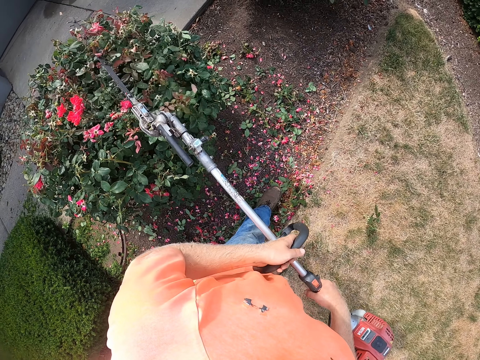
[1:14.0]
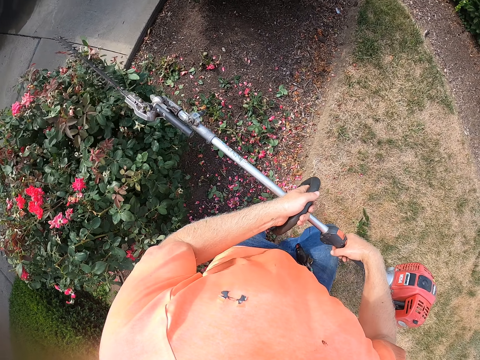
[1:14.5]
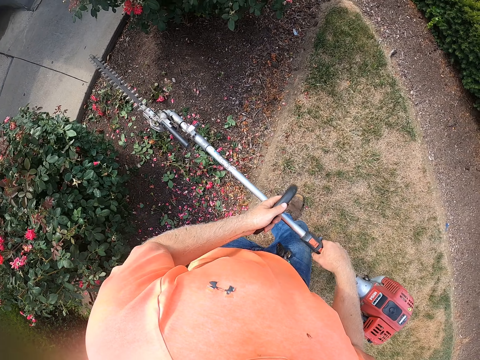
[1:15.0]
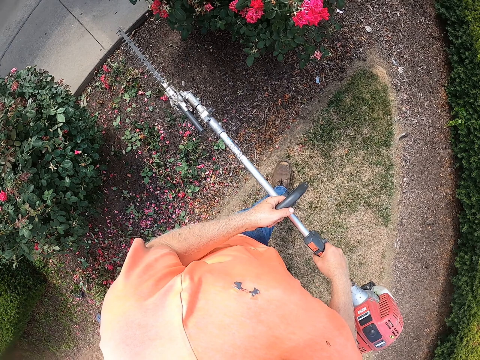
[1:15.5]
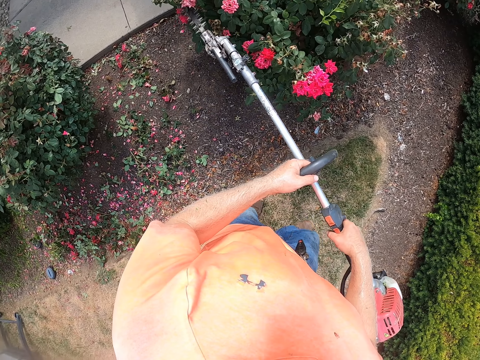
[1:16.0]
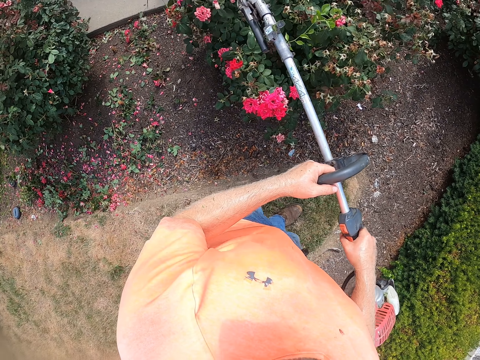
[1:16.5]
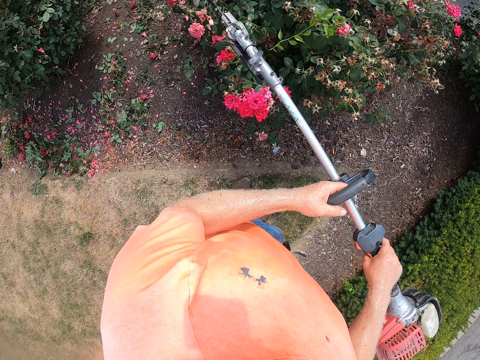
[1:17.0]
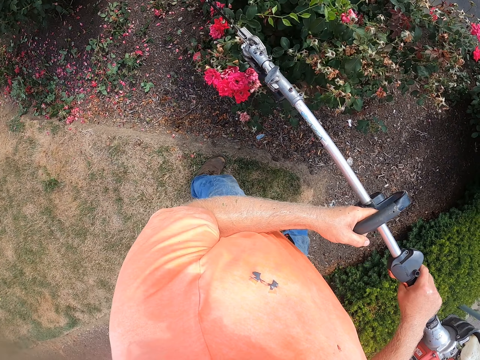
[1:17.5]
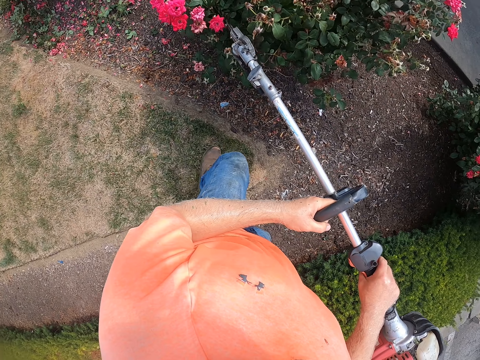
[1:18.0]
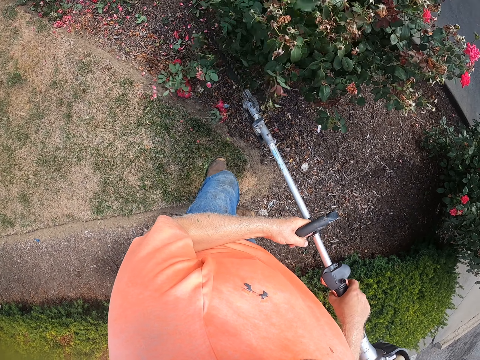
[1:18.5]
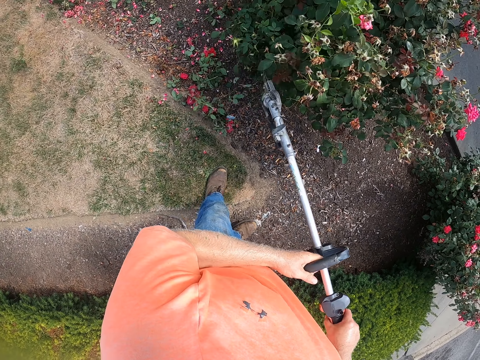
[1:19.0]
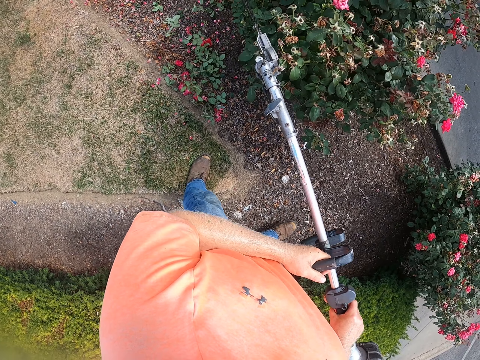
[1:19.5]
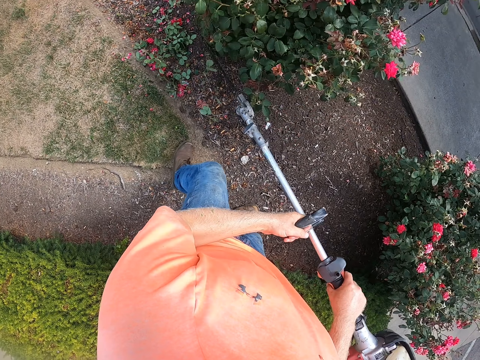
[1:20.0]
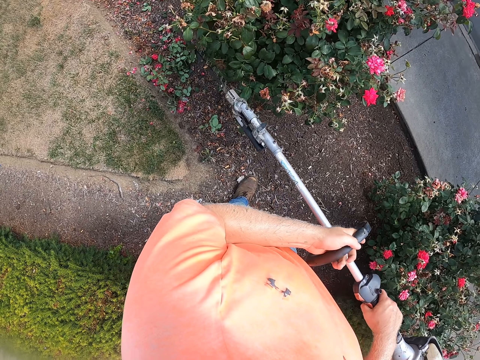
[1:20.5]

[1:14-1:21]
The camera wearer trims the plants. They walk on the flower bed.

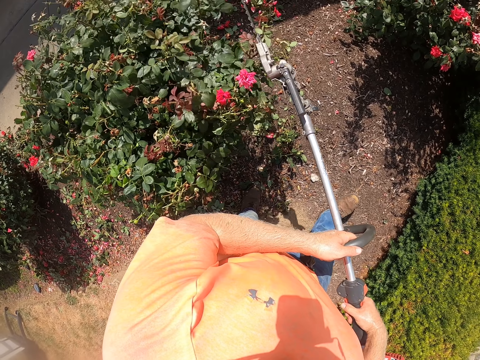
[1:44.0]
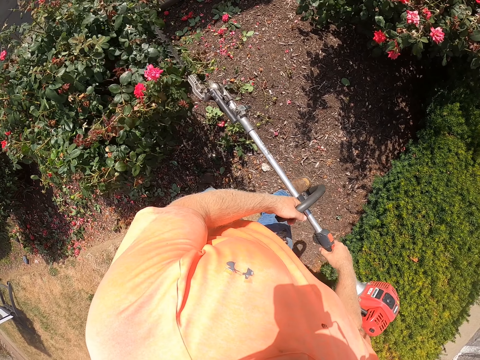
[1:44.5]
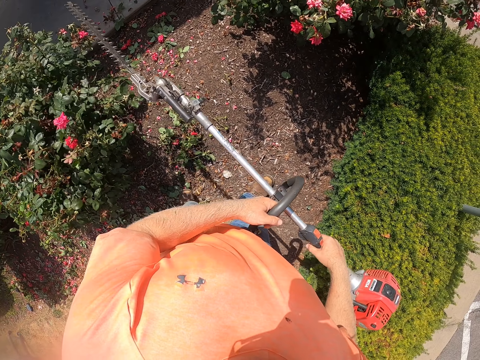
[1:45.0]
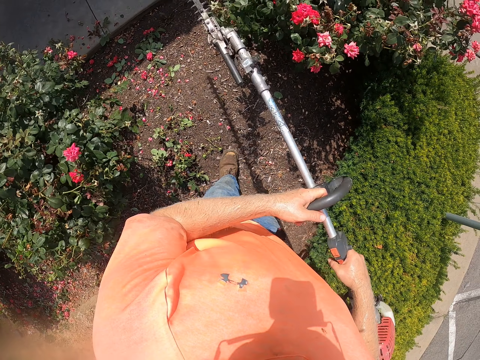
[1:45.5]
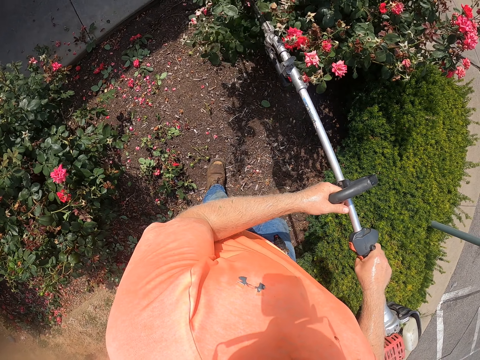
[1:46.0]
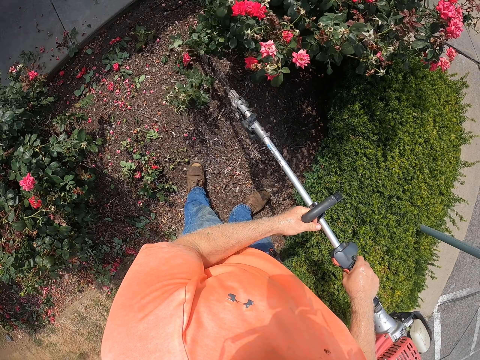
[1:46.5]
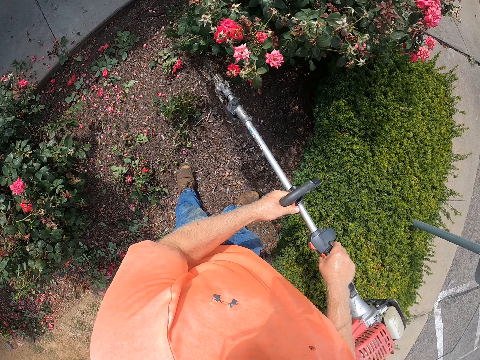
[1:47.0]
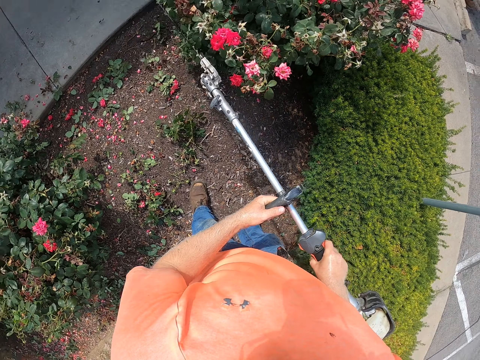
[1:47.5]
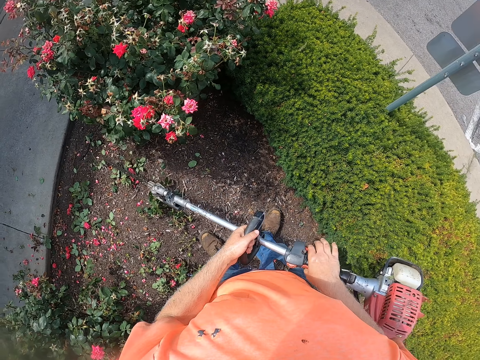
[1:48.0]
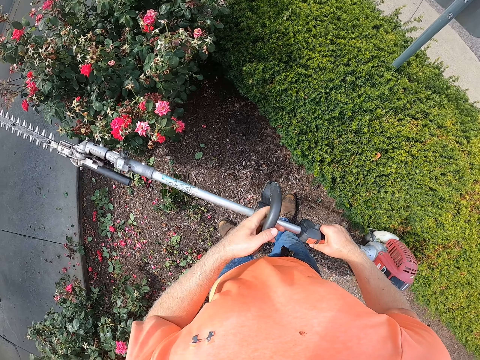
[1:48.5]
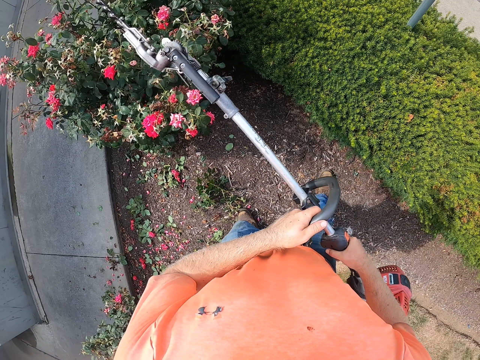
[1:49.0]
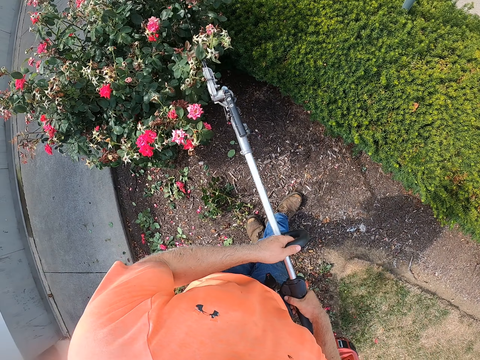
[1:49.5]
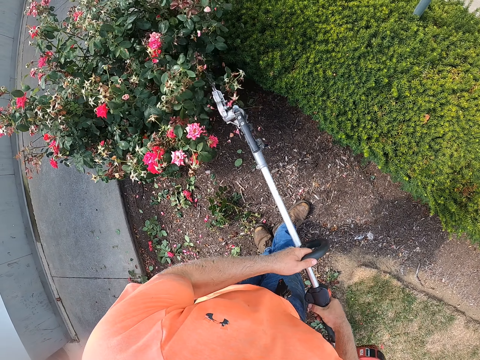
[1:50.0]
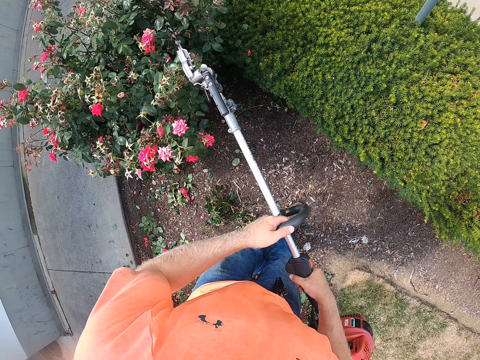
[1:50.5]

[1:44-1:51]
The camera wearer walks on the flower bed. He trims the plant with the grass cutter in both hands. He trims a plant with the grass cutter in both hands.

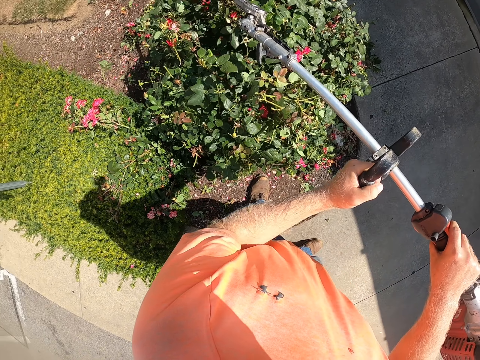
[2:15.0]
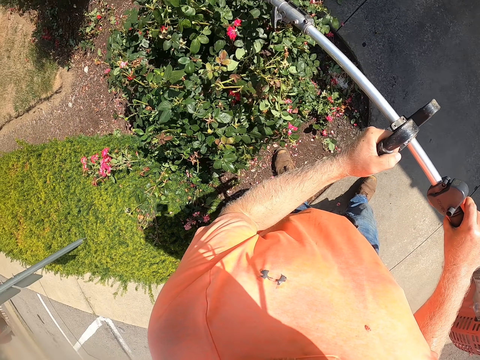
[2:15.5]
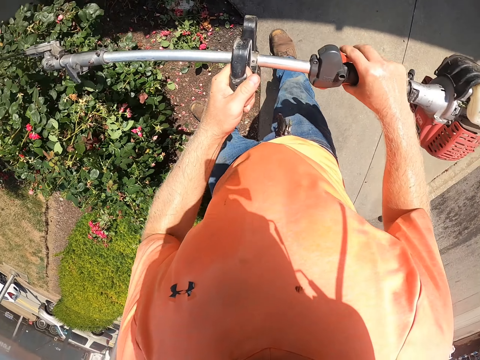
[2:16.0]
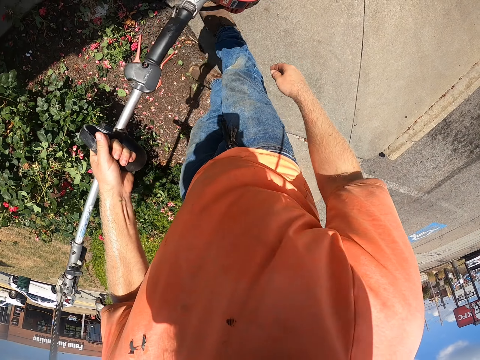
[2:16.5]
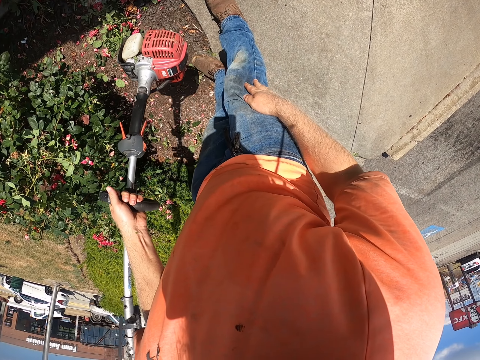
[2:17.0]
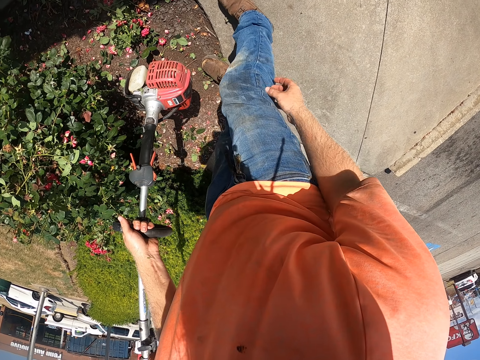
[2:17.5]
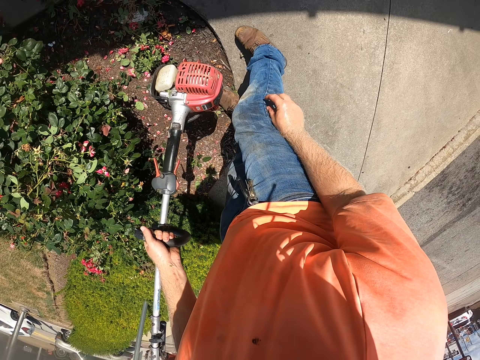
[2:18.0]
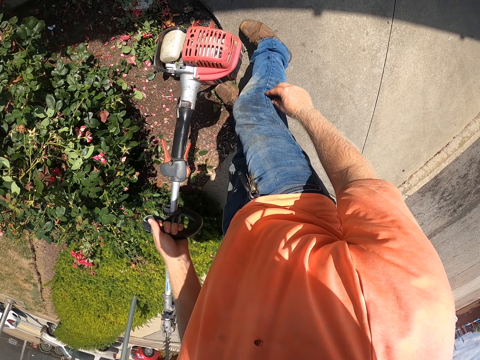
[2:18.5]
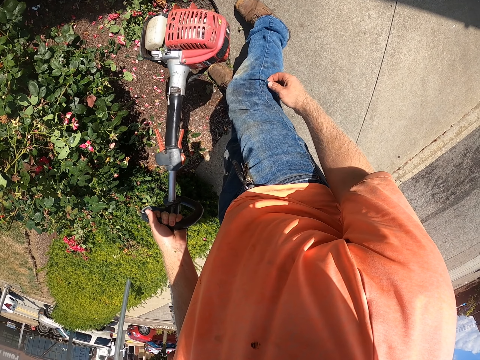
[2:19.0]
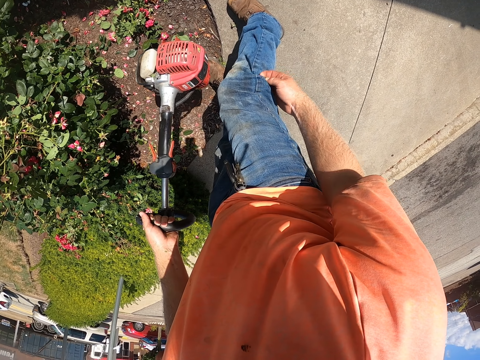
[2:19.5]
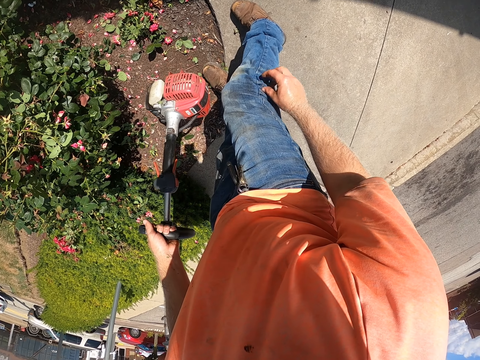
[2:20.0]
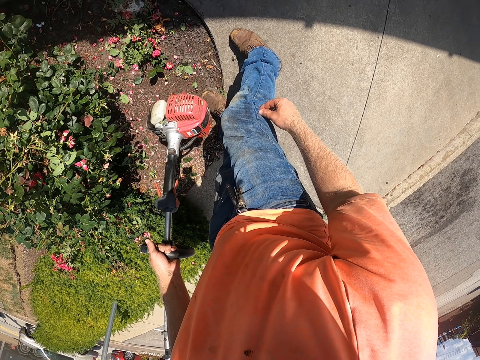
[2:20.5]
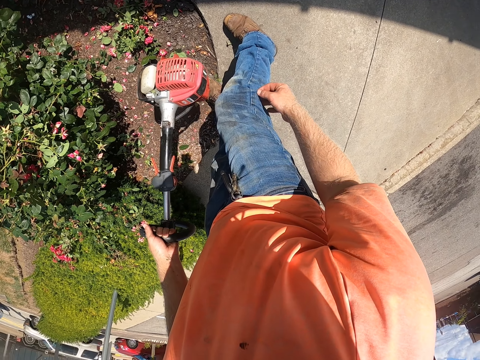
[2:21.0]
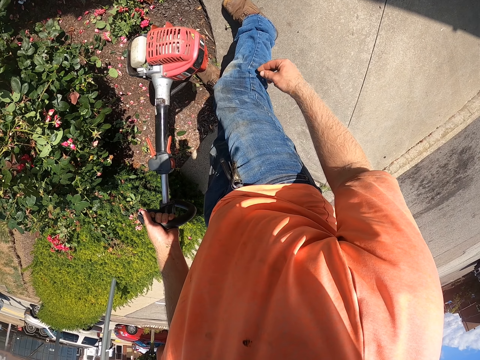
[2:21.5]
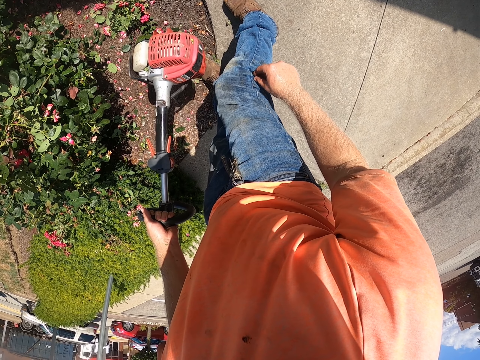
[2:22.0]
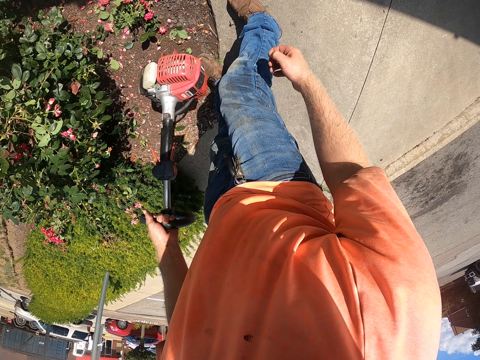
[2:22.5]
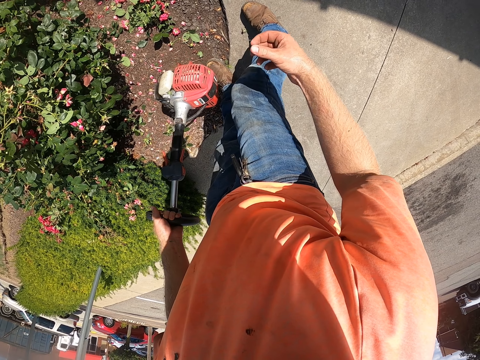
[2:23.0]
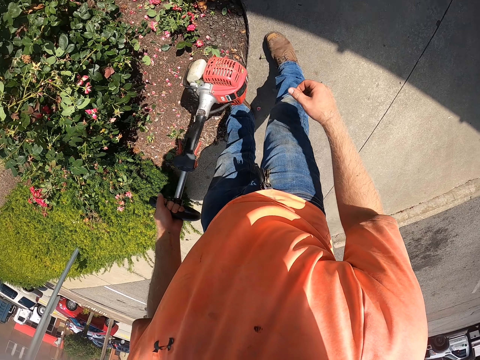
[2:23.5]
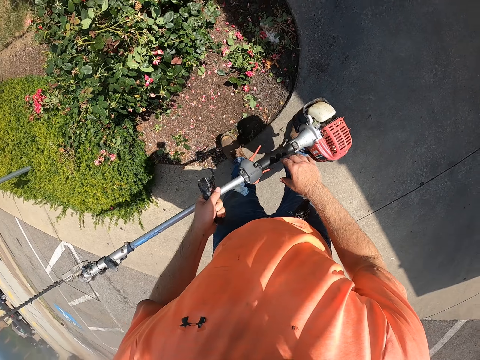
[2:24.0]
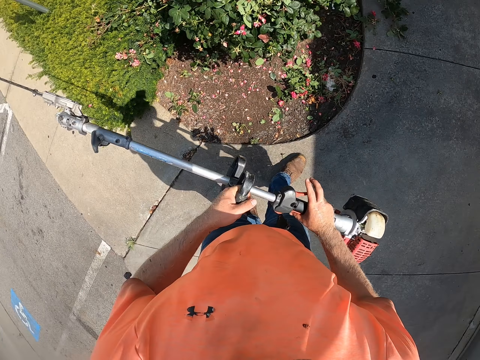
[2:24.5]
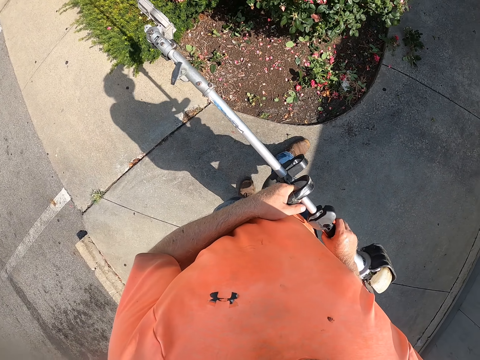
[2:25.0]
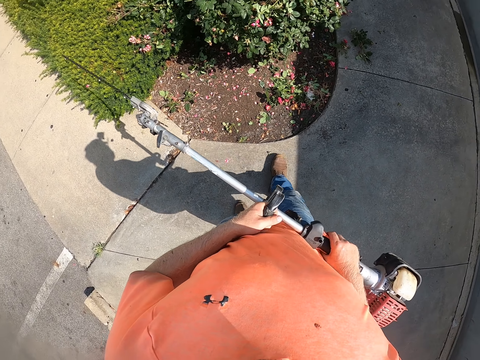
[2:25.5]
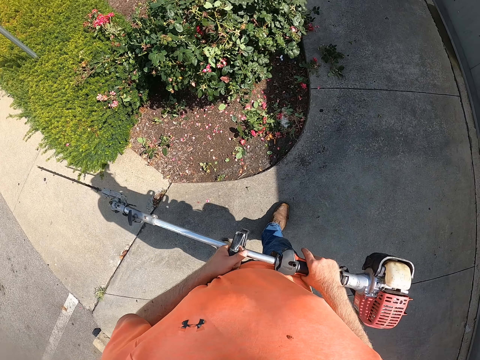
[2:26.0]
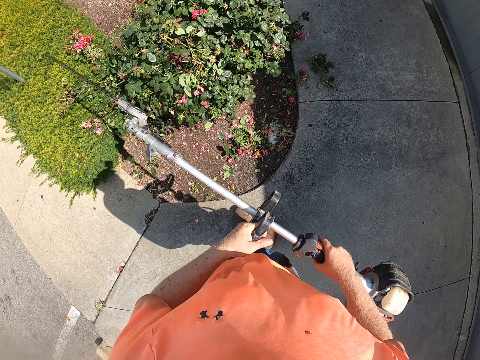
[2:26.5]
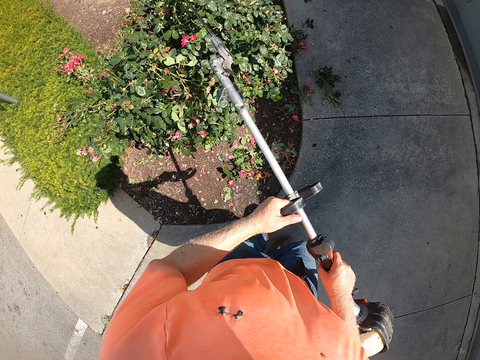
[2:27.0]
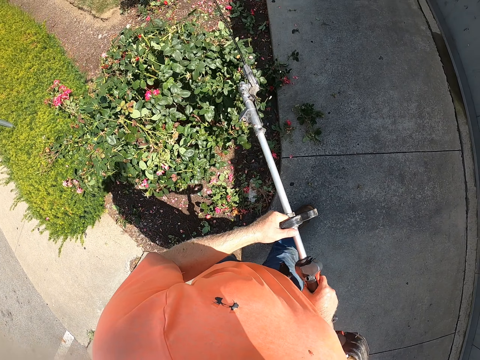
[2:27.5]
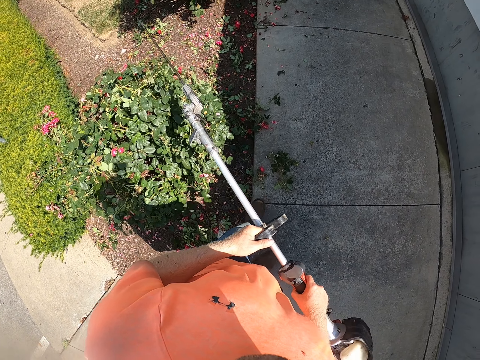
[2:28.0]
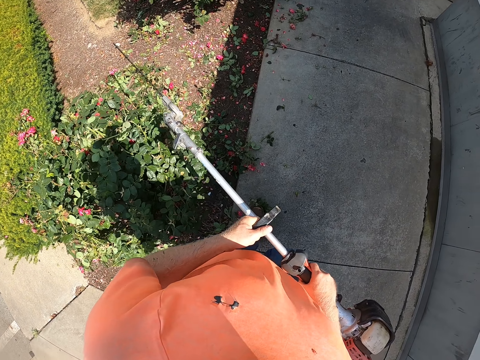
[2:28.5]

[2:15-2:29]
The camera wearer holds the grass cutter with his left hand. He removes a thorn from his trouser with his right hand. He trims the plants. He removes something from the jeans. He holds the grass cutter with both hands. He trims the plant with the grass cutter in both hands.
